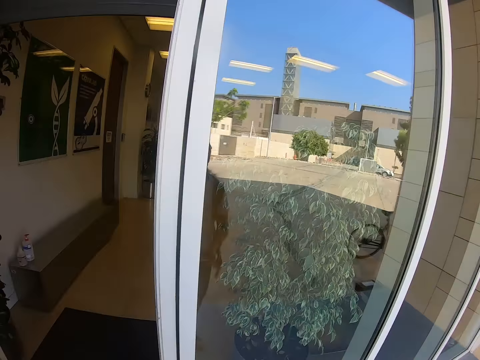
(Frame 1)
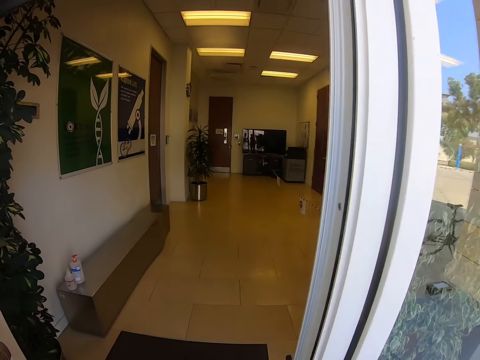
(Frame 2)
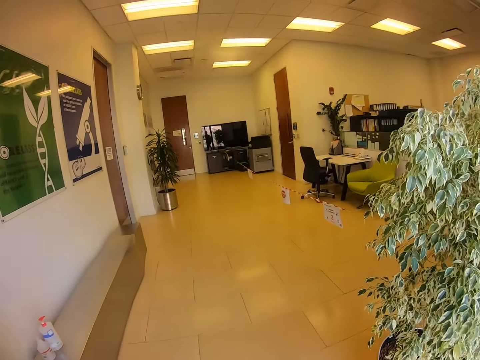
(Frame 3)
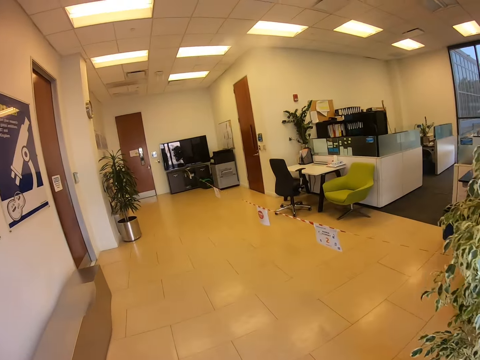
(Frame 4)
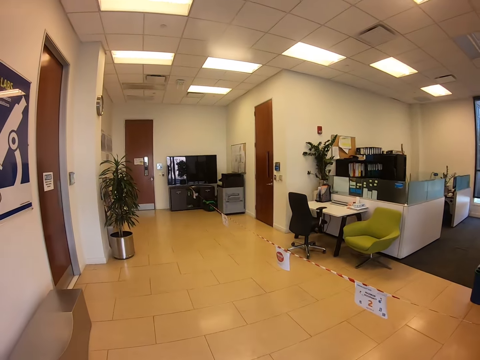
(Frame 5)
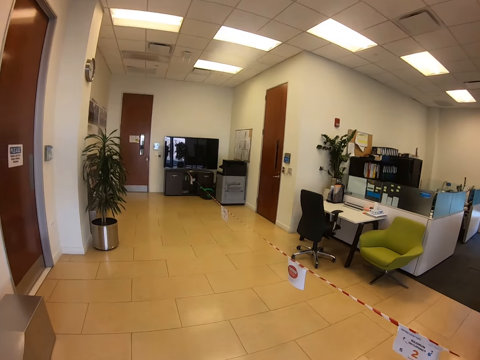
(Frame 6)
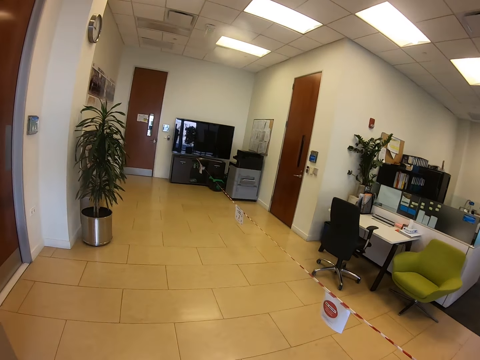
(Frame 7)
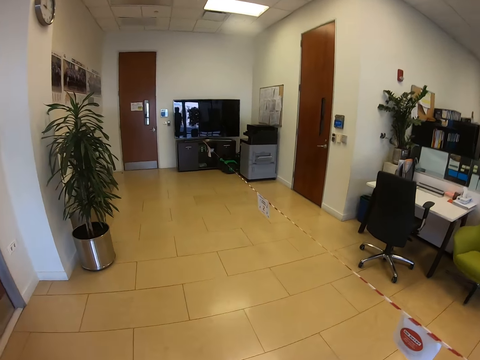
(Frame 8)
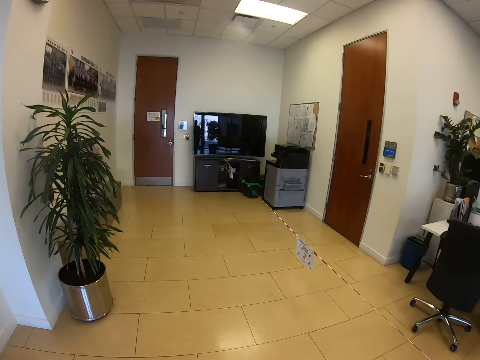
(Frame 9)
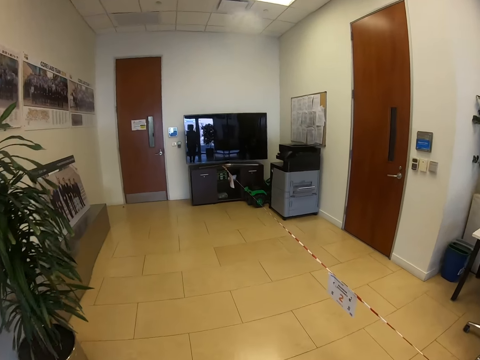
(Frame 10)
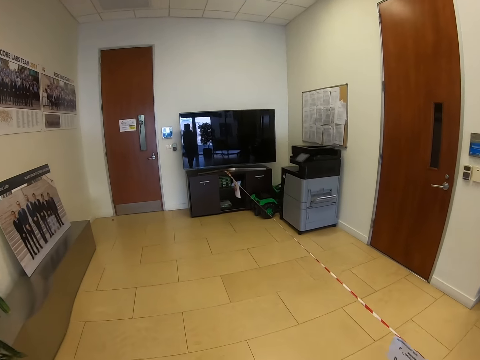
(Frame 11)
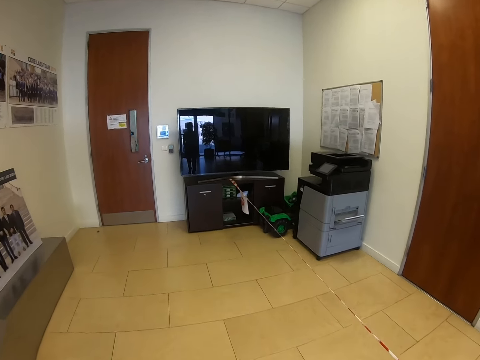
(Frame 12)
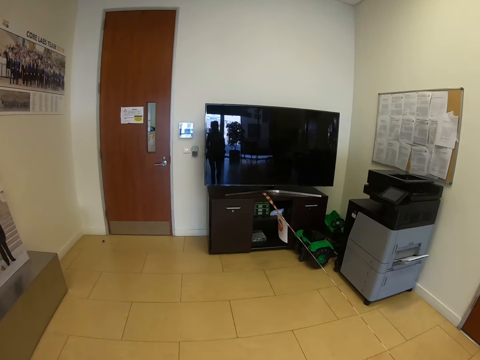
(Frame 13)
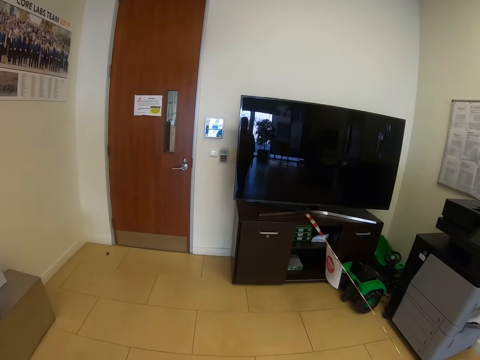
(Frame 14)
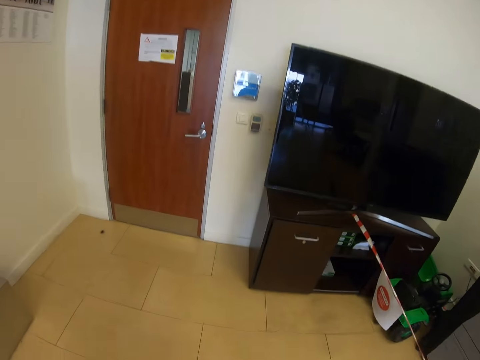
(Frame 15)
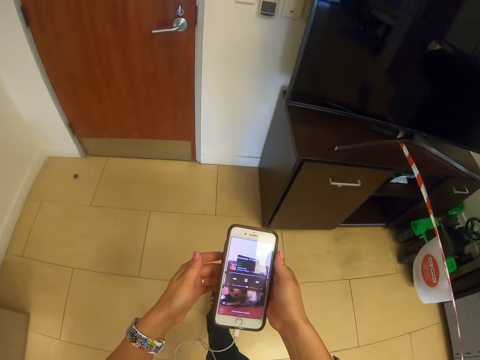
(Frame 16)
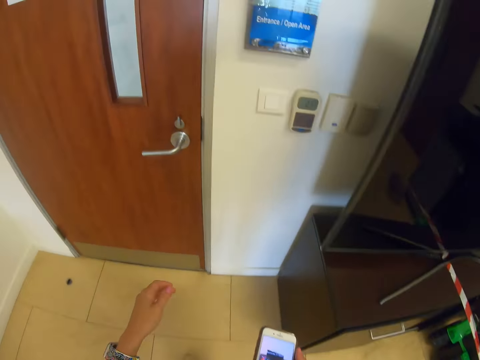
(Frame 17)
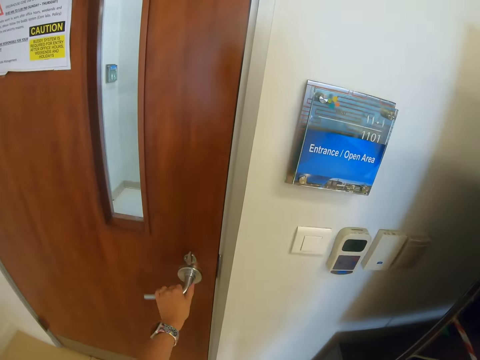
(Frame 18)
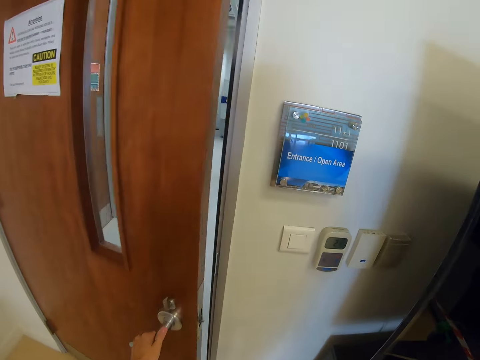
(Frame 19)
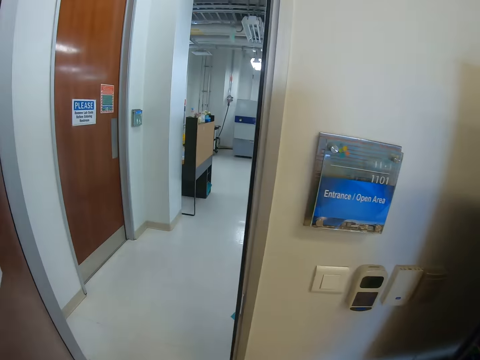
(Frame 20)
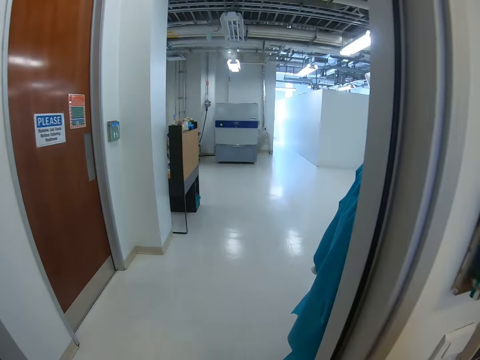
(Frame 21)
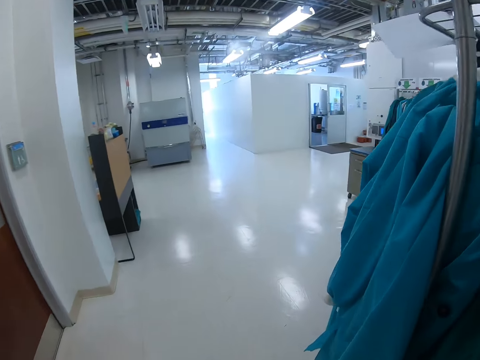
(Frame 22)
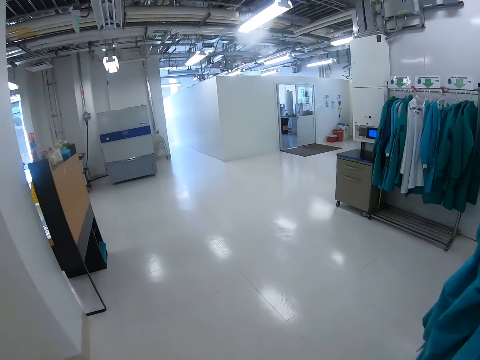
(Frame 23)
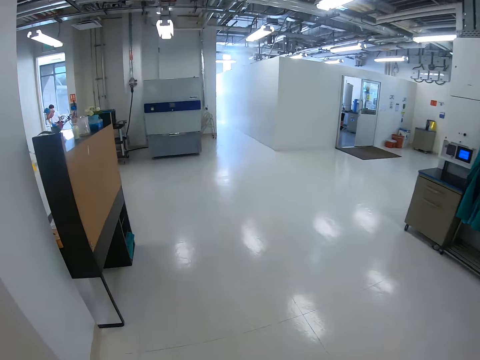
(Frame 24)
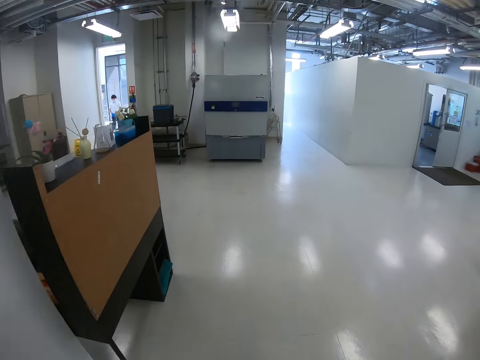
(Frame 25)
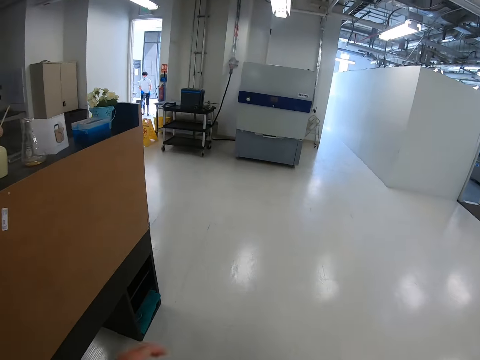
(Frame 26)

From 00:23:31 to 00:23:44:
The camera wearer enters the office. They open the door. They walk inside towards the next door. They open the door. They enter another room.

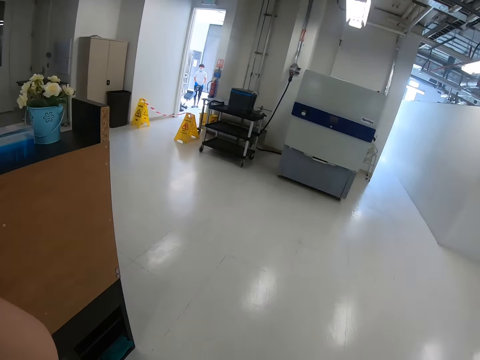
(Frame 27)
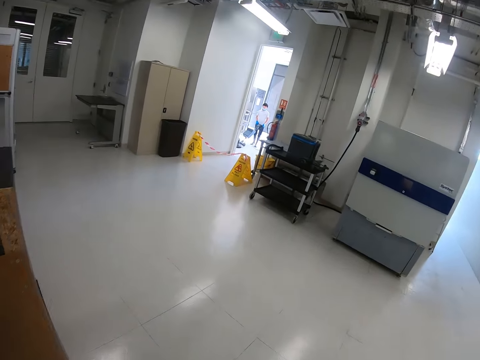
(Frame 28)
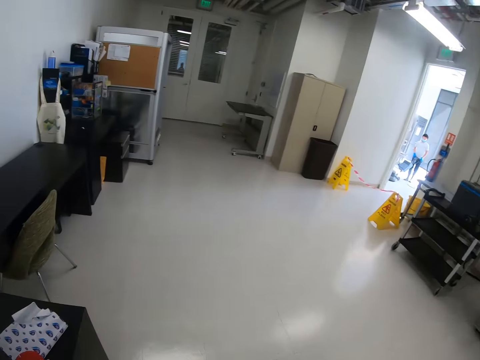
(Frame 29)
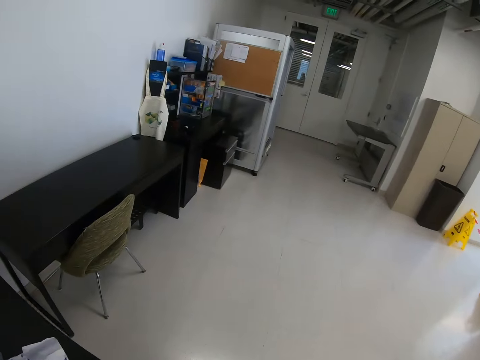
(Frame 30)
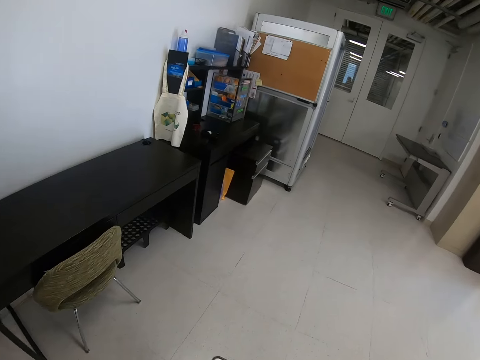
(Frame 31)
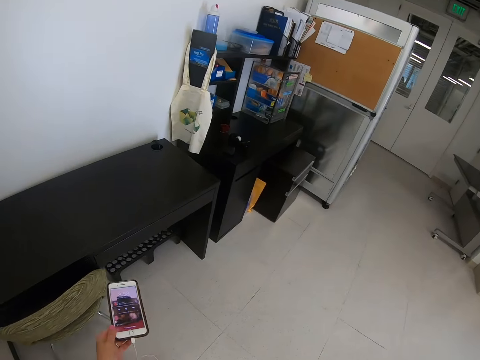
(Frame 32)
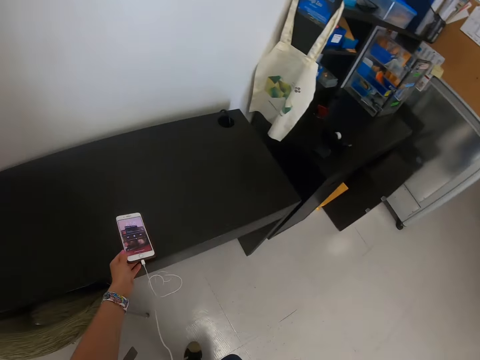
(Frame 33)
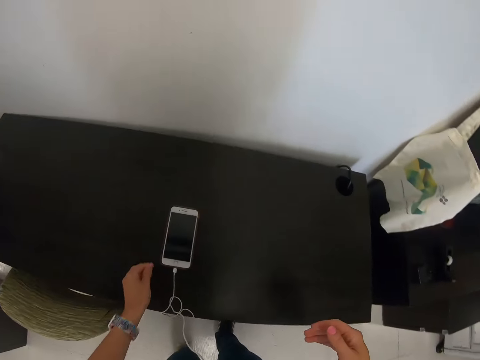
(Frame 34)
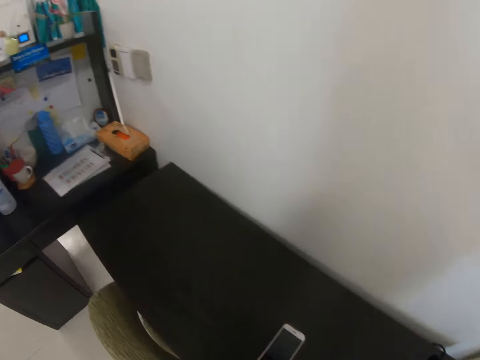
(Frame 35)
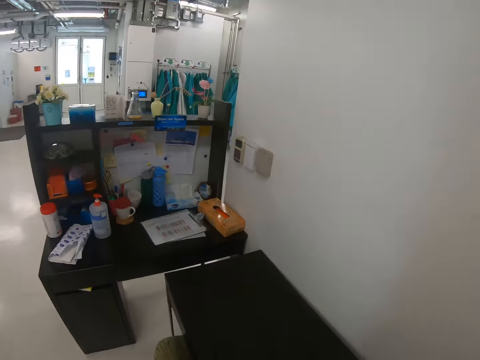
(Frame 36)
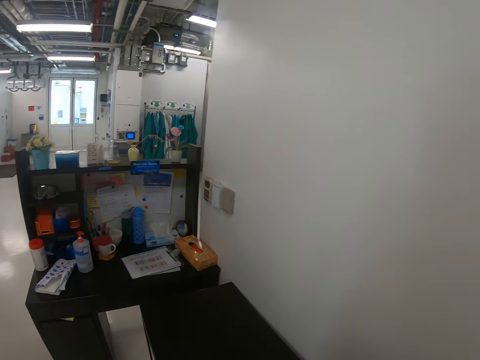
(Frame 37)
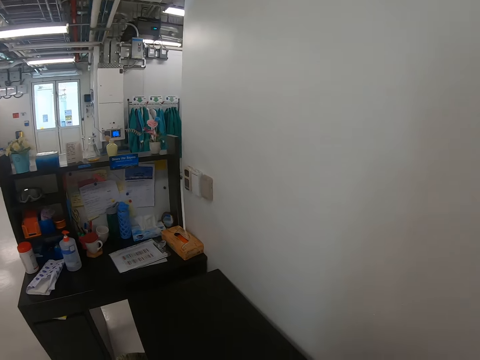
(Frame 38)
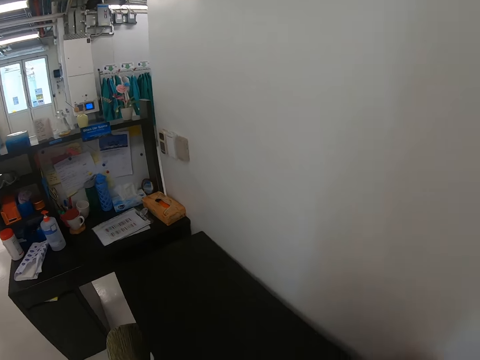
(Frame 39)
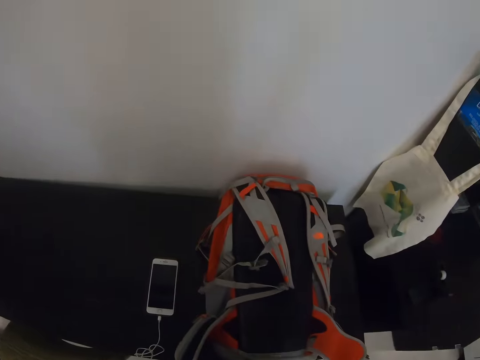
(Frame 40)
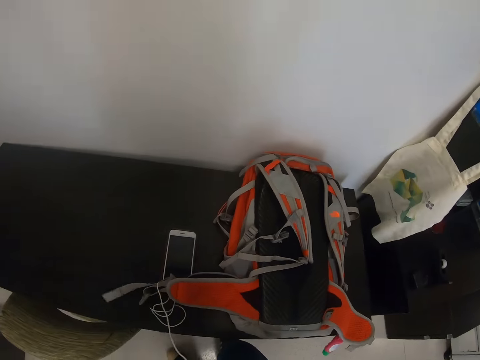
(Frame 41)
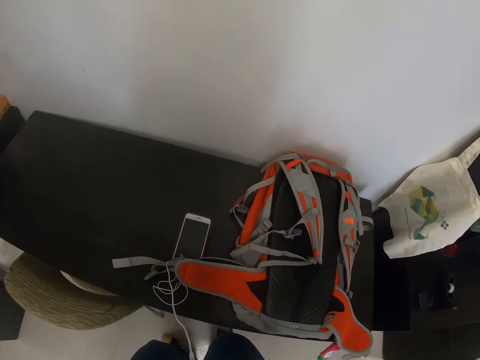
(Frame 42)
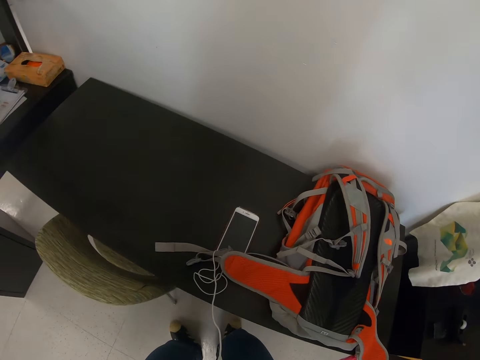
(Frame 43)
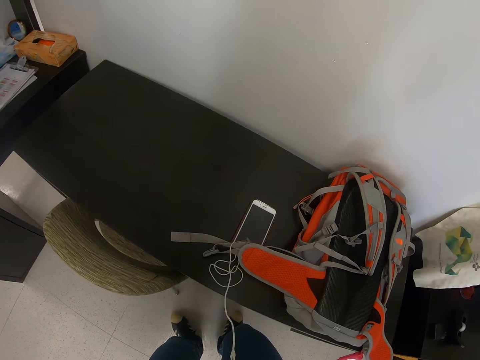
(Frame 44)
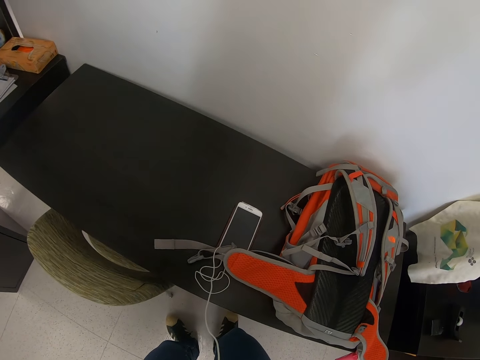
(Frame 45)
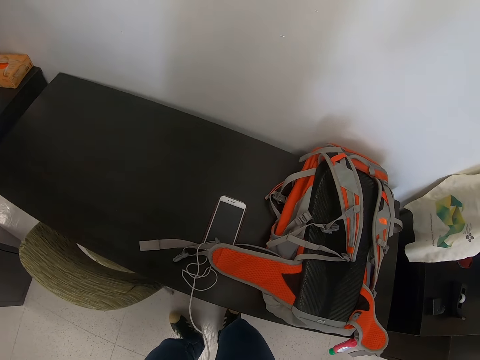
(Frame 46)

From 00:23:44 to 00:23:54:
The camera wearer walks inside. They turn to the left. They stand in front of the table. They put the phone on the table. They look on the left side.
